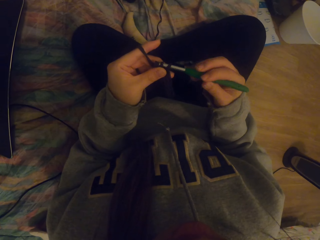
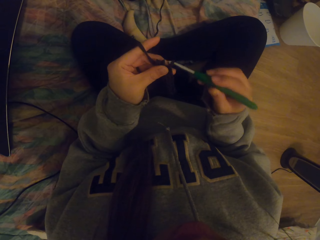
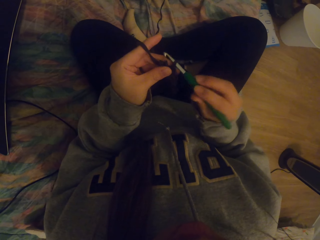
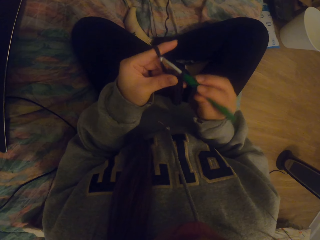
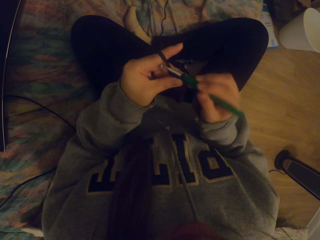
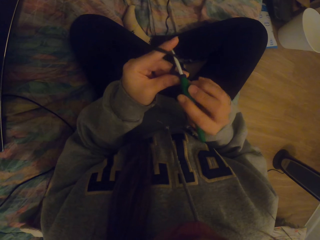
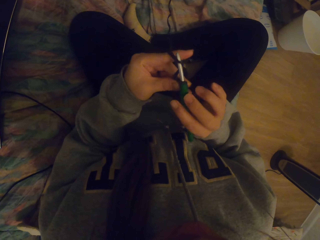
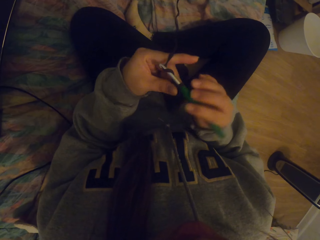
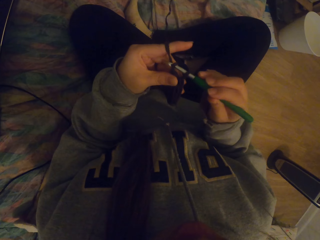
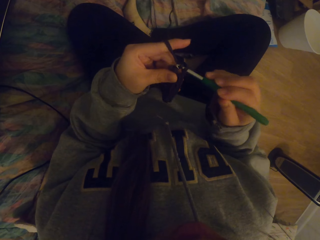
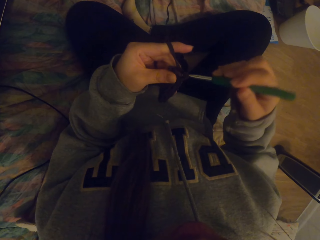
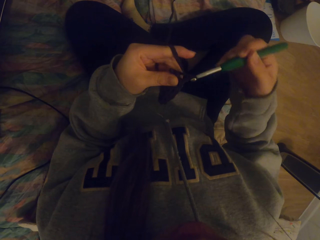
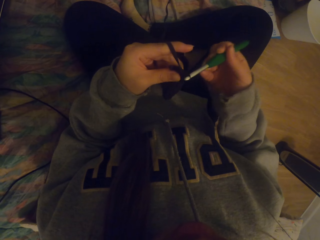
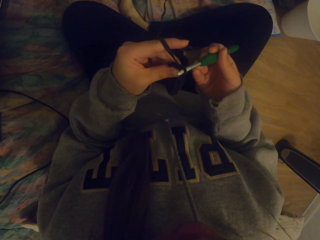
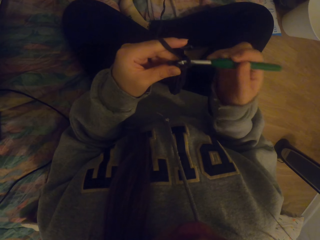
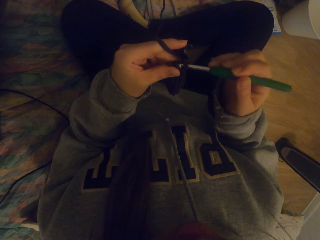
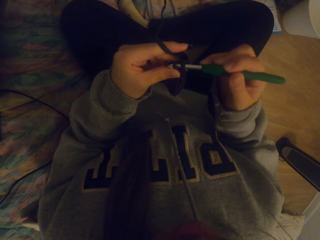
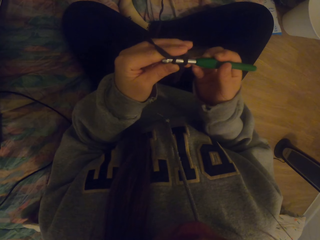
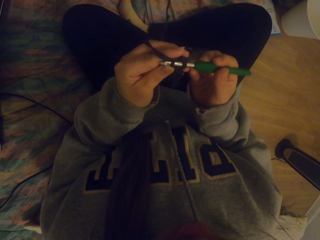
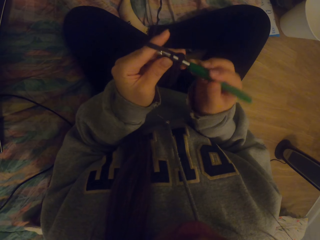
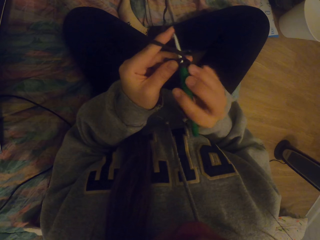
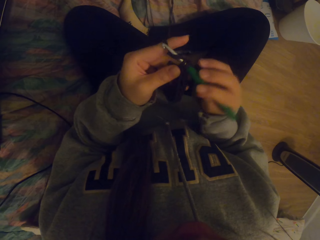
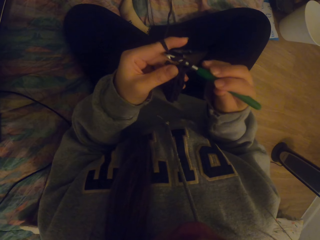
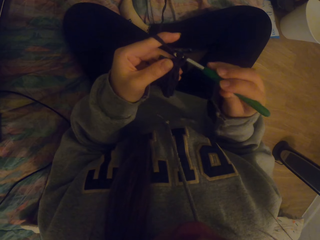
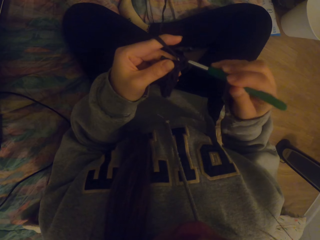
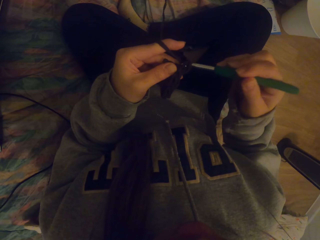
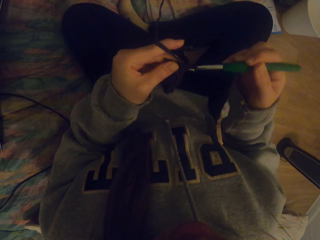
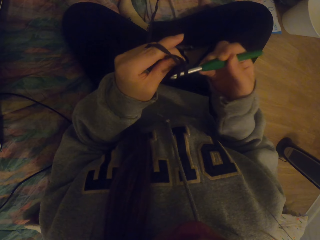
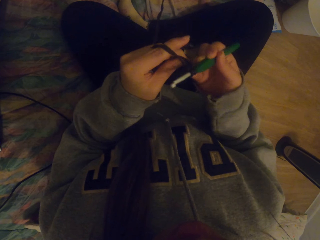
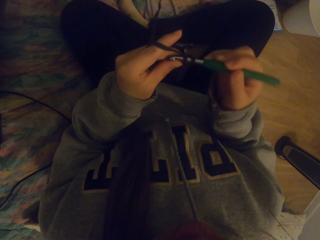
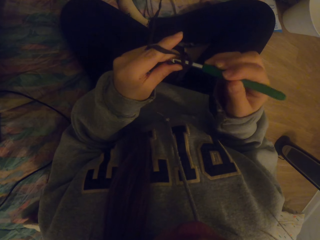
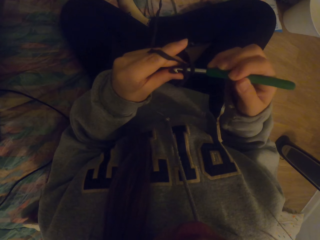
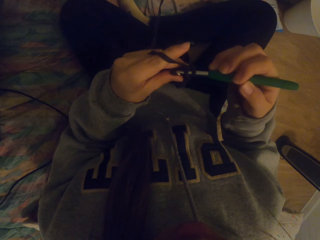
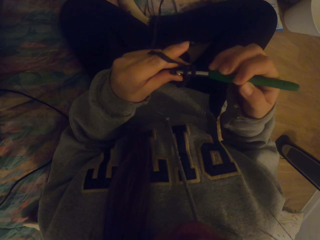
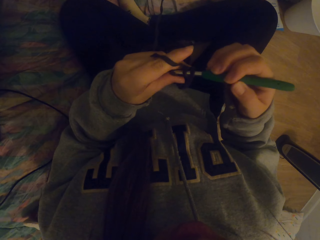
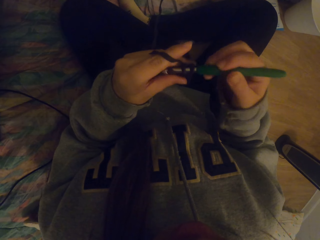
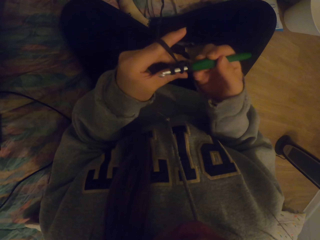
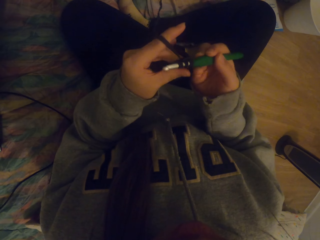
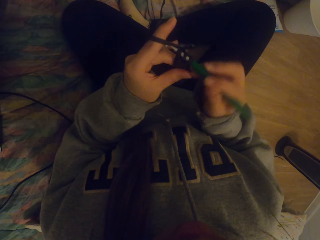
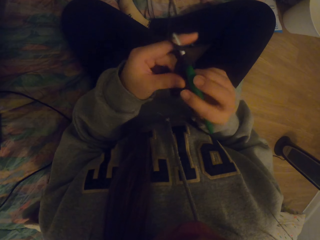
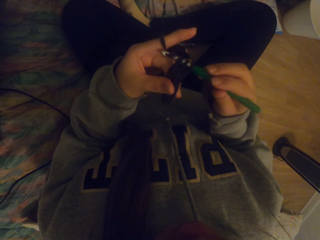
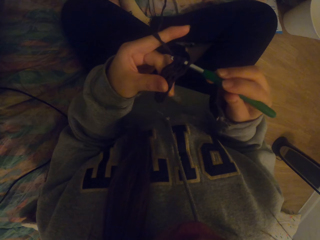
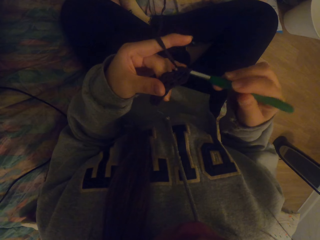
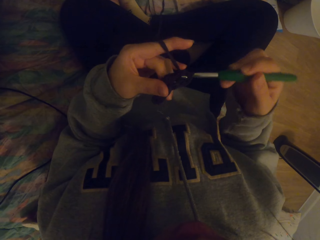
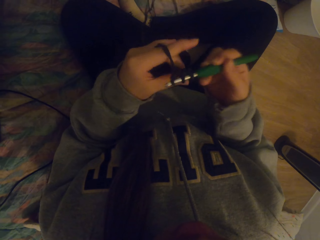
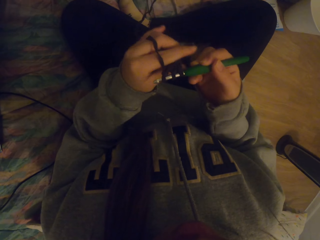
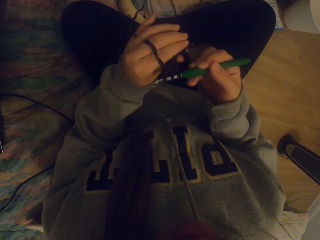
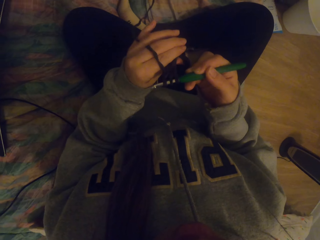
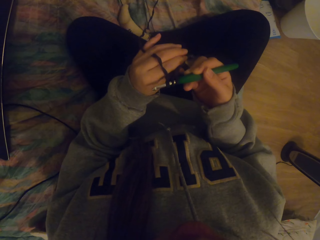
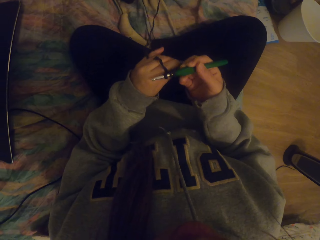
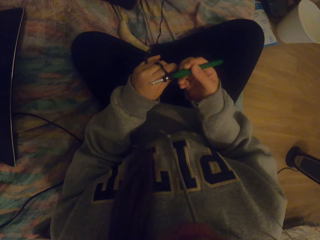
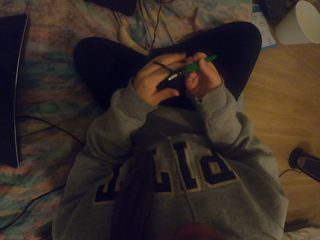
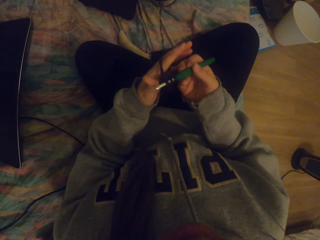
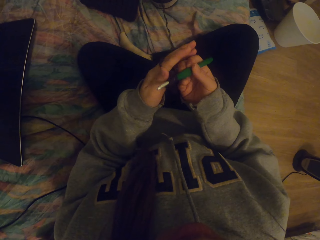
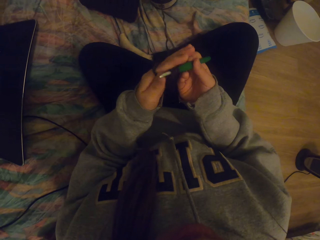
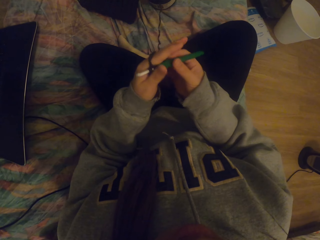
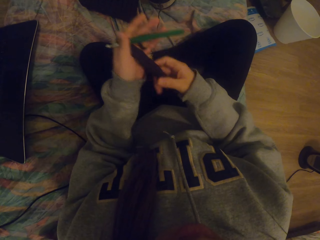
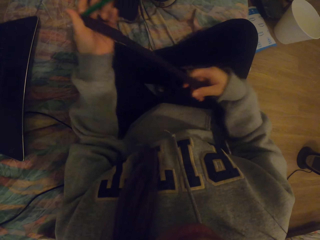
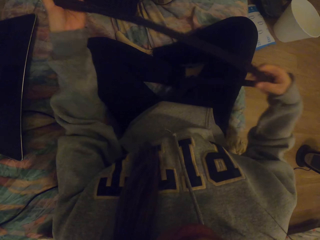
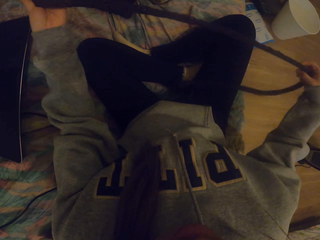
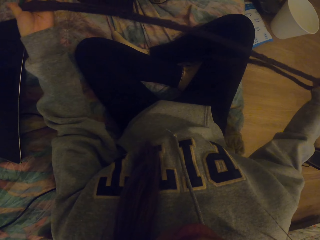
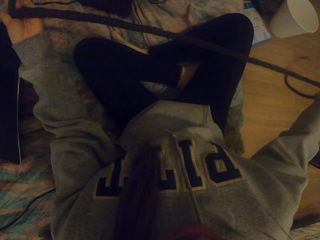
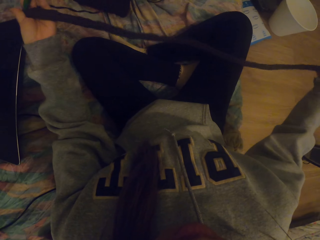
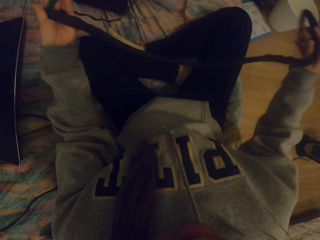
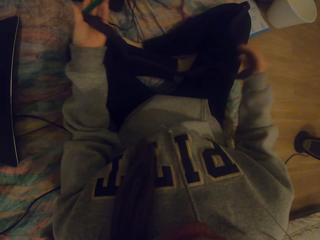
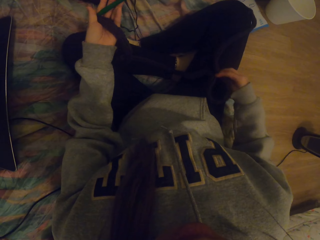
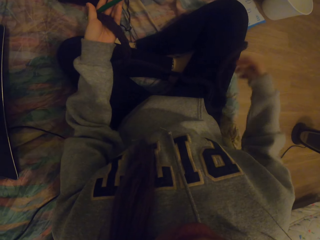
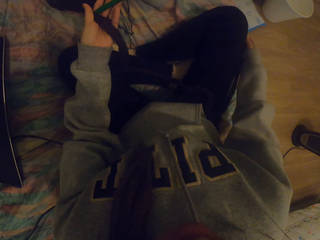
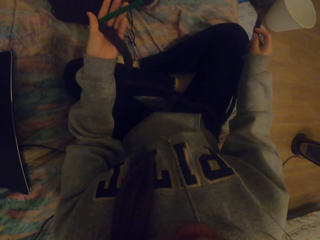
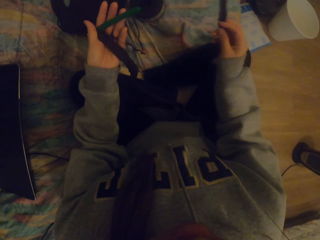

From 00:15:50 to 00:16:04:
The camera wearer crochets fabric with a crochet hook. They straighten the knitted fabric.

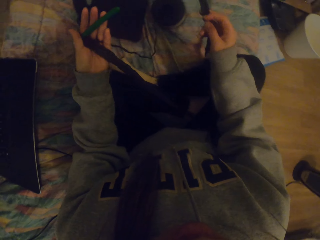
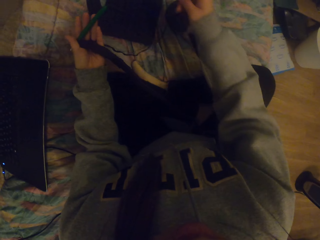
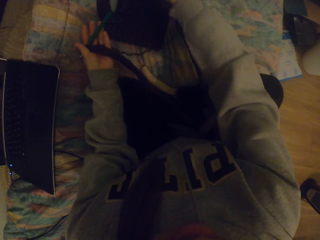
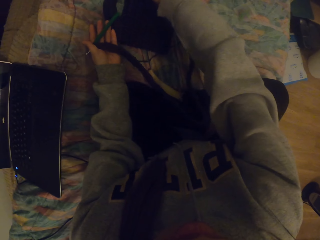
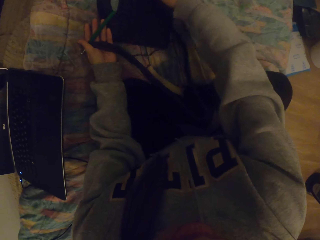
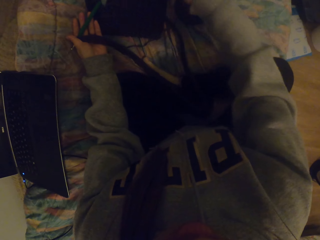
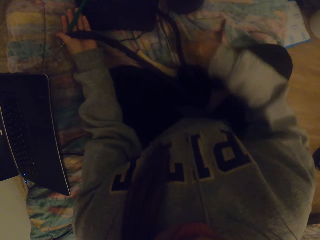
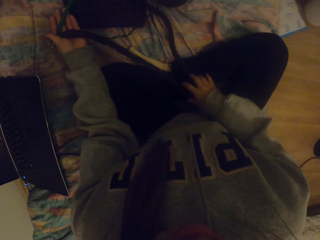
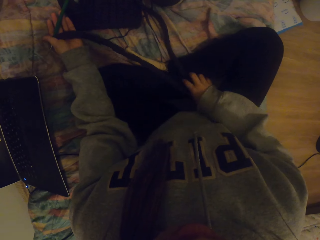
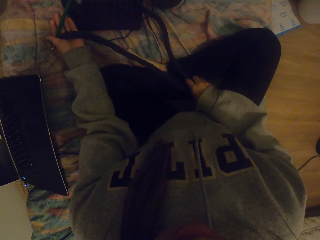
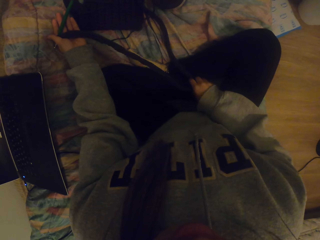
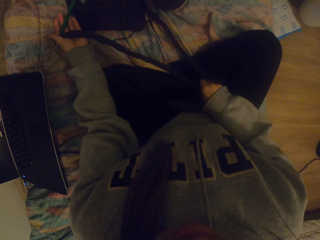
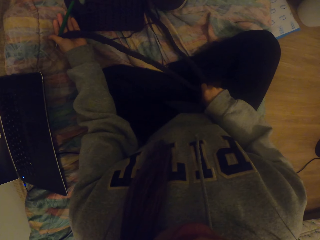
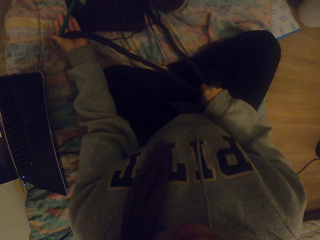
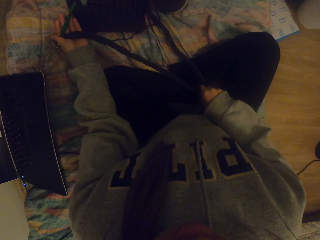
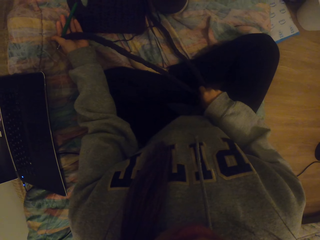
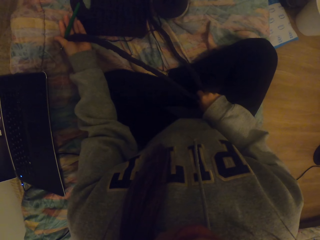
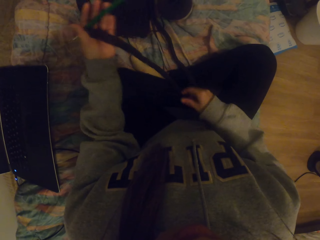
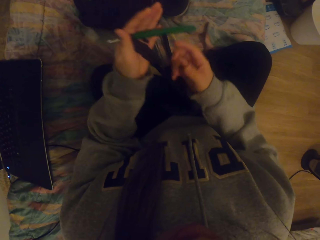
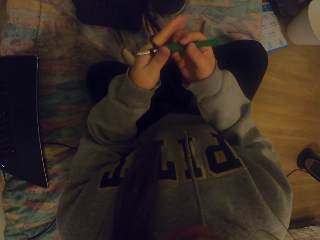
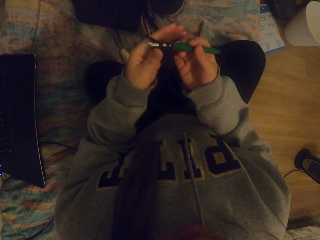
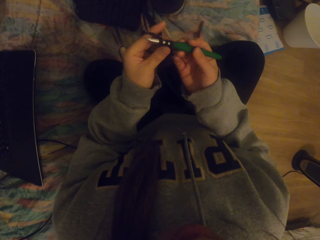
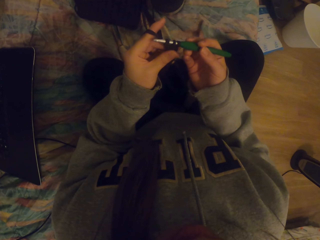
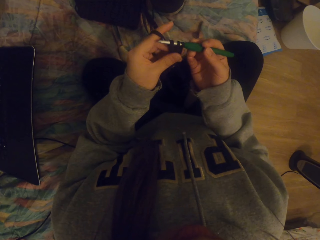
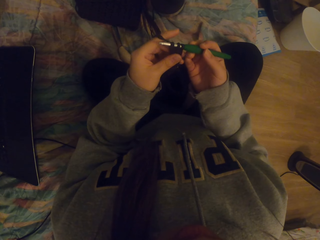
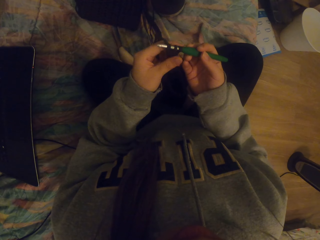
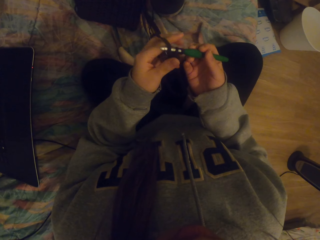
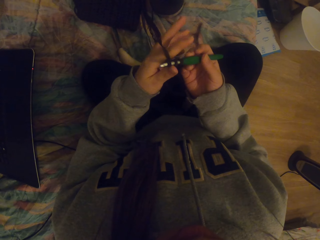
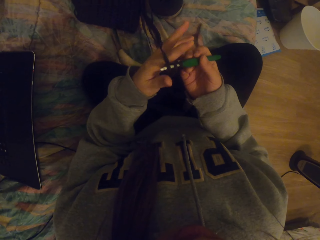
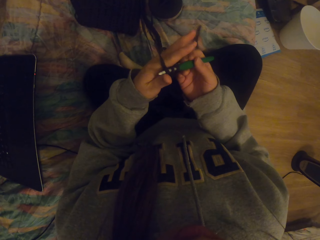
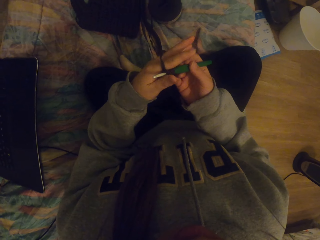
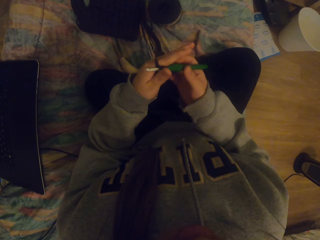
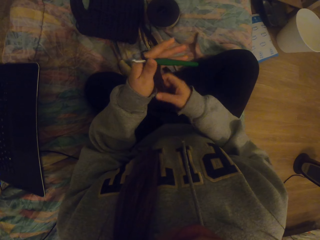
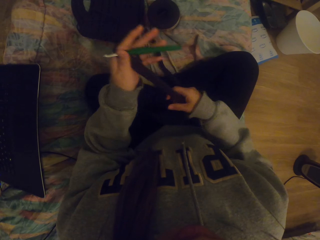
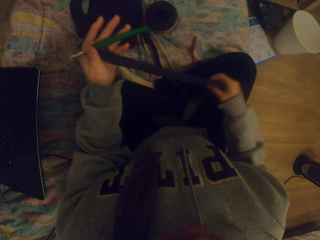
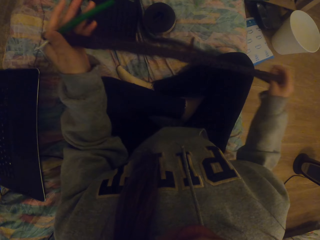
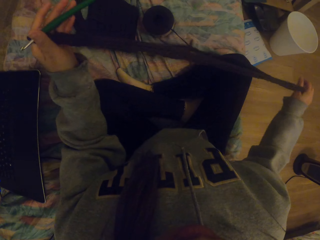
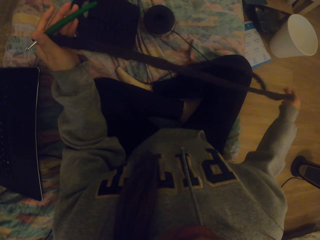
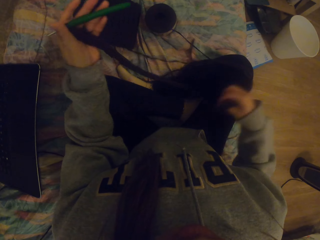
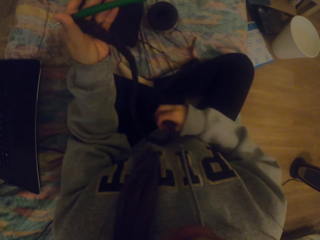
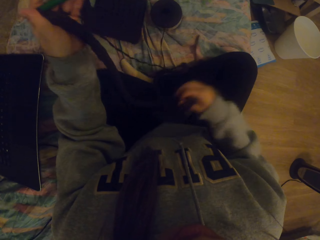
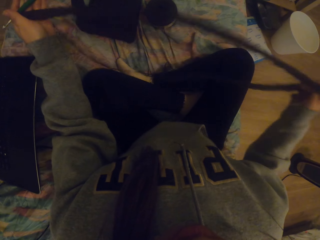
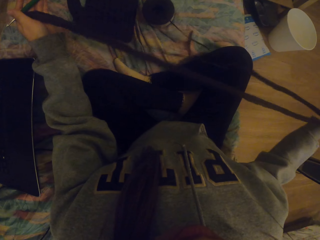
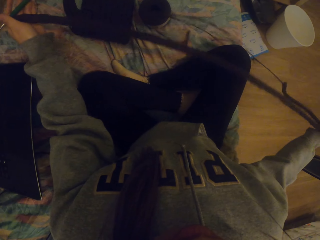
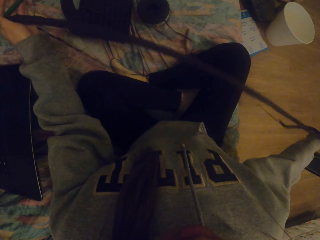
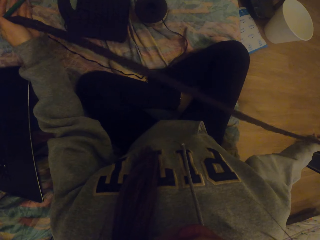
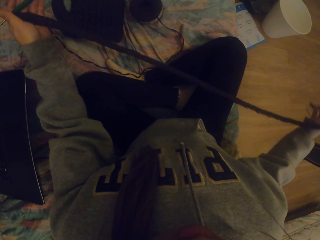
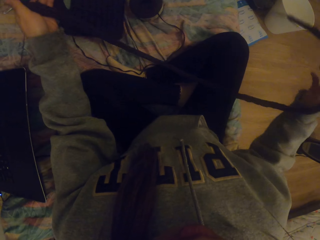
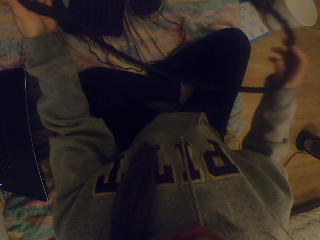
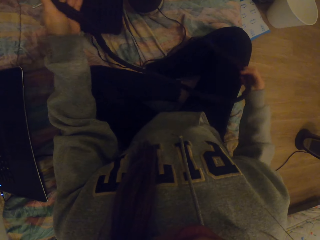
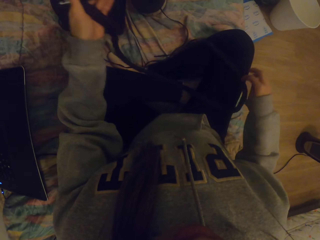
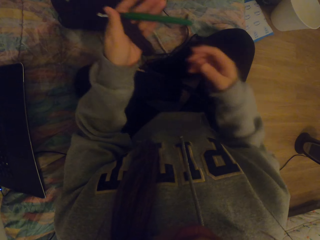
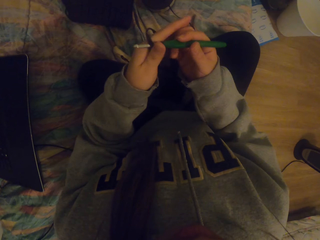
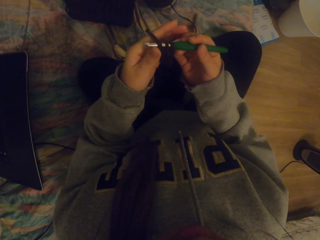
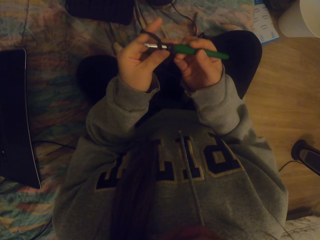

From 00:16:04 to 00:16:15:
The camera wearer puts the knitted fabric away. They straighten the knitted fabric.
